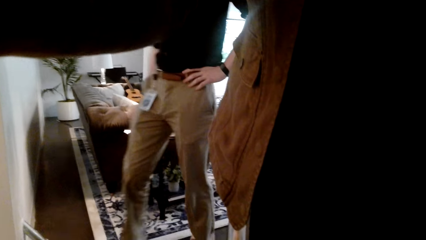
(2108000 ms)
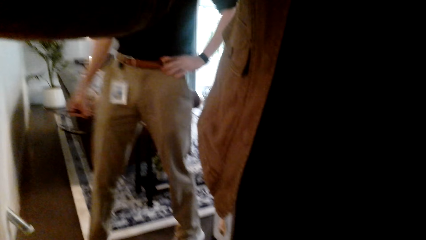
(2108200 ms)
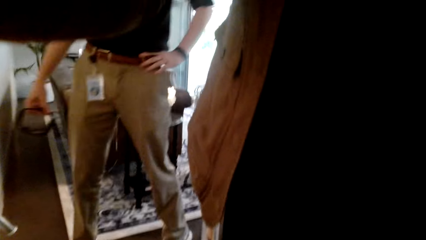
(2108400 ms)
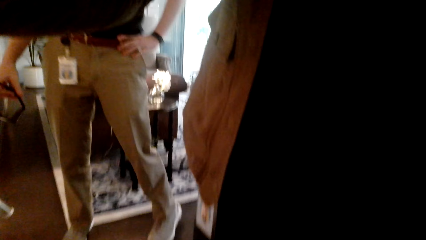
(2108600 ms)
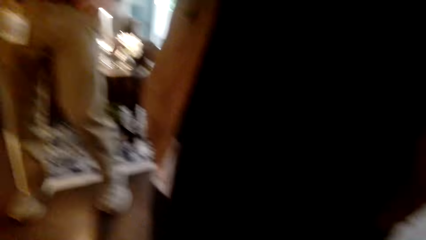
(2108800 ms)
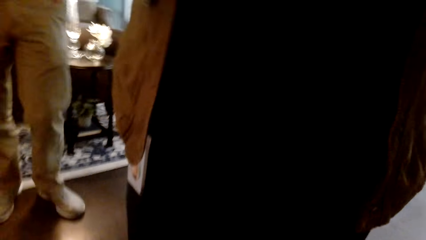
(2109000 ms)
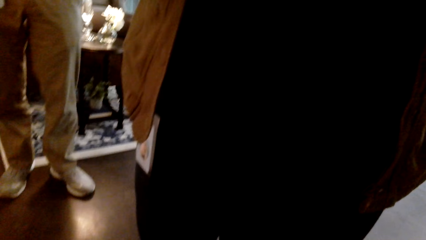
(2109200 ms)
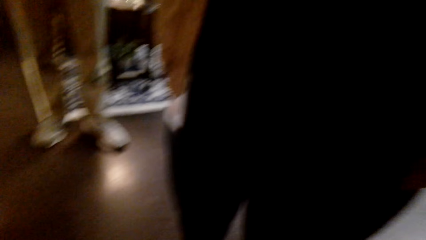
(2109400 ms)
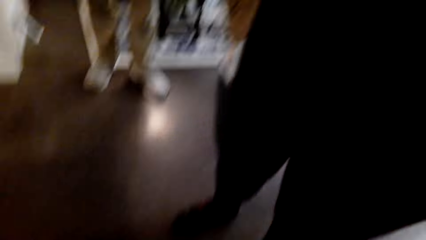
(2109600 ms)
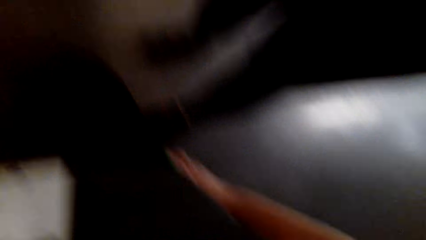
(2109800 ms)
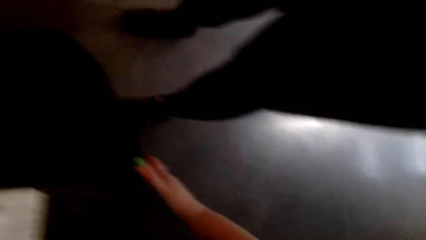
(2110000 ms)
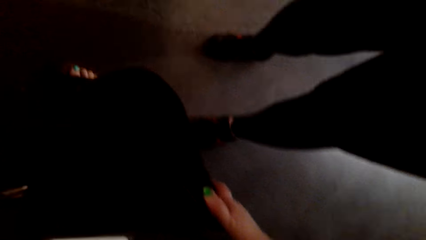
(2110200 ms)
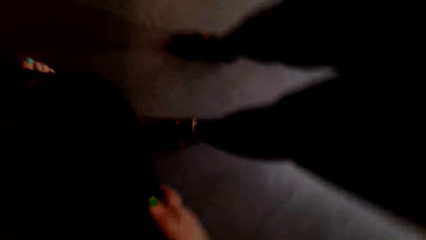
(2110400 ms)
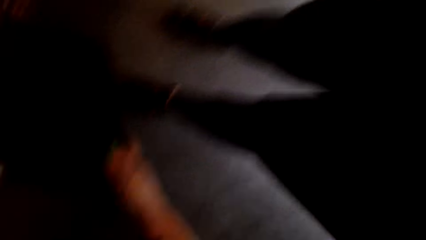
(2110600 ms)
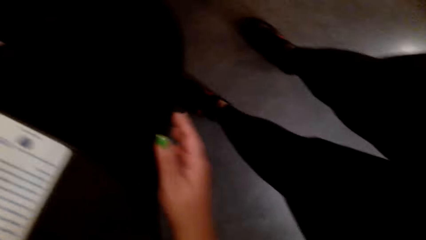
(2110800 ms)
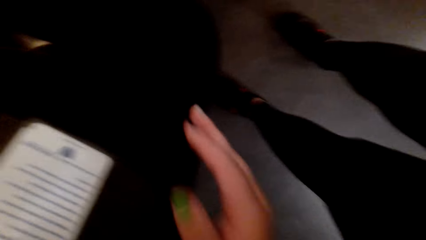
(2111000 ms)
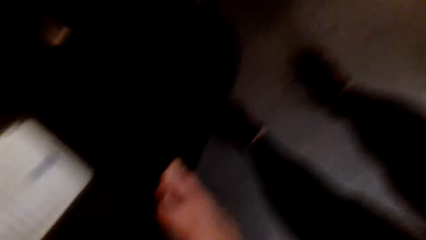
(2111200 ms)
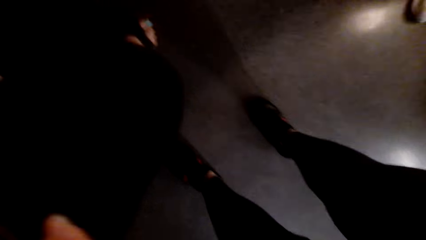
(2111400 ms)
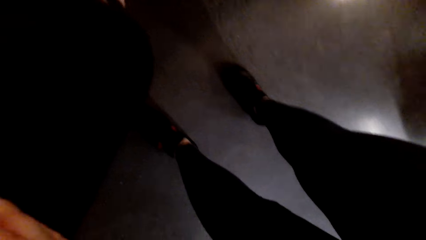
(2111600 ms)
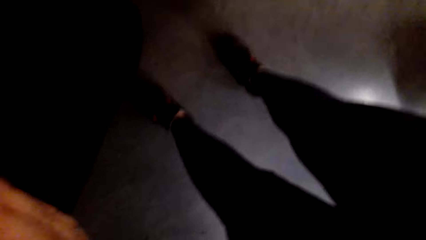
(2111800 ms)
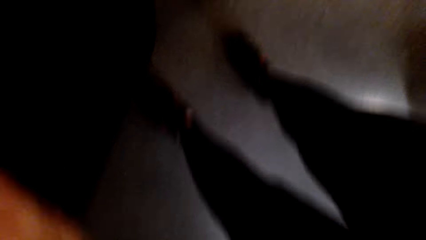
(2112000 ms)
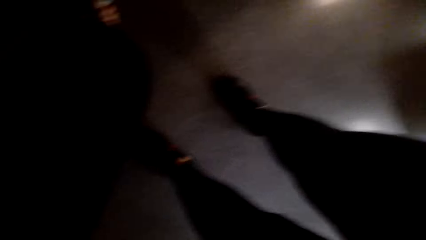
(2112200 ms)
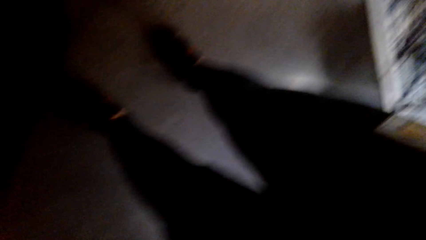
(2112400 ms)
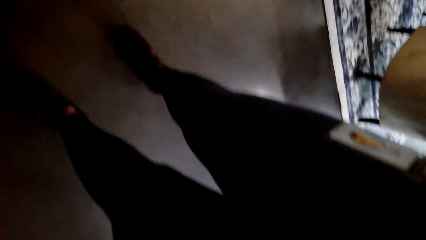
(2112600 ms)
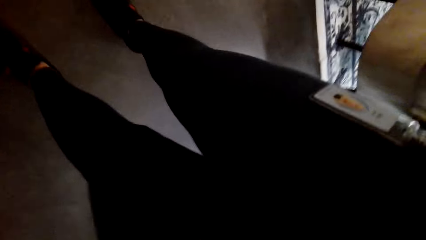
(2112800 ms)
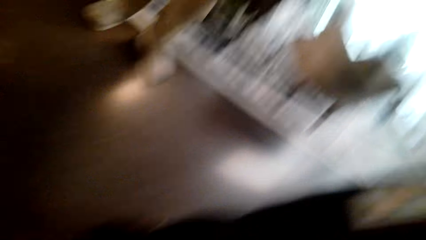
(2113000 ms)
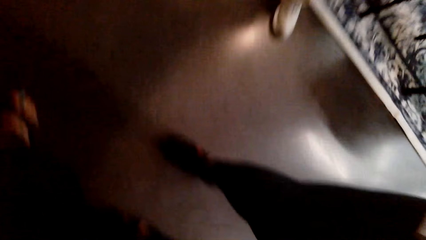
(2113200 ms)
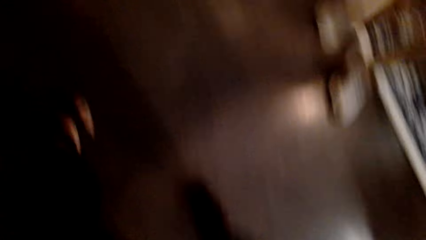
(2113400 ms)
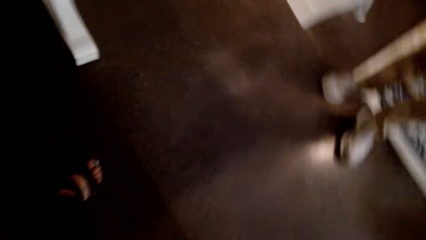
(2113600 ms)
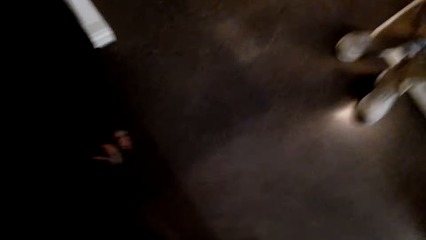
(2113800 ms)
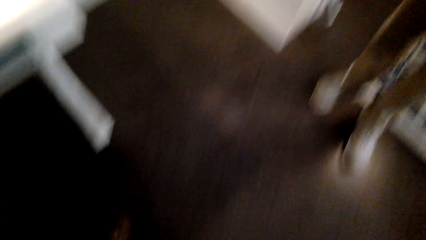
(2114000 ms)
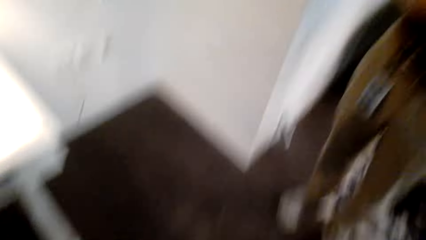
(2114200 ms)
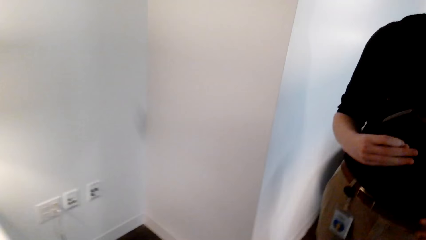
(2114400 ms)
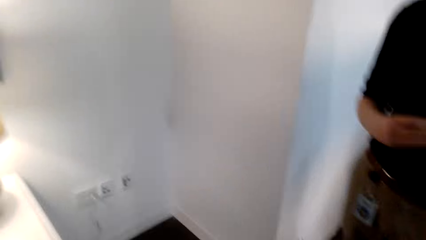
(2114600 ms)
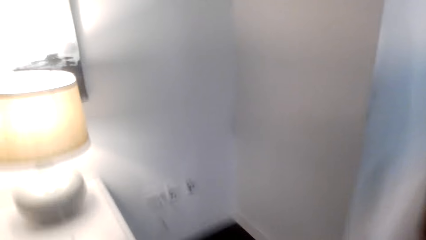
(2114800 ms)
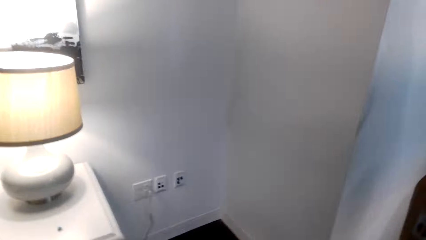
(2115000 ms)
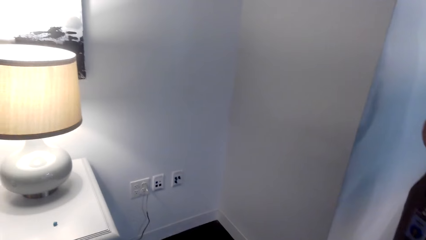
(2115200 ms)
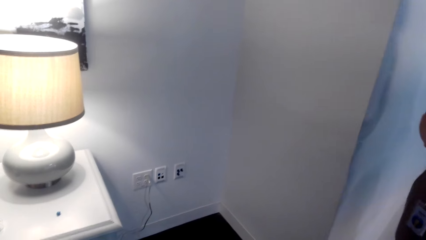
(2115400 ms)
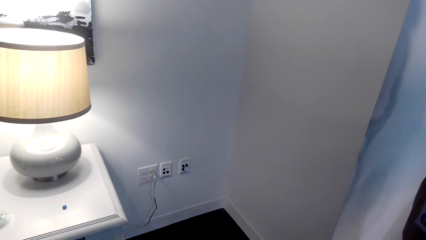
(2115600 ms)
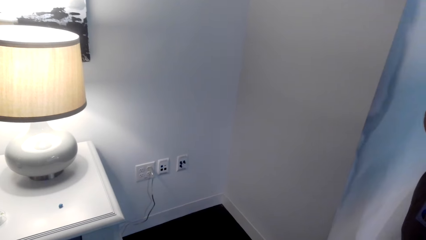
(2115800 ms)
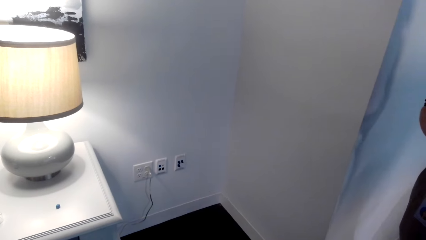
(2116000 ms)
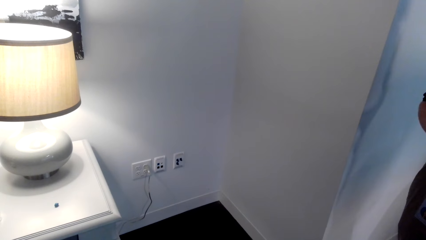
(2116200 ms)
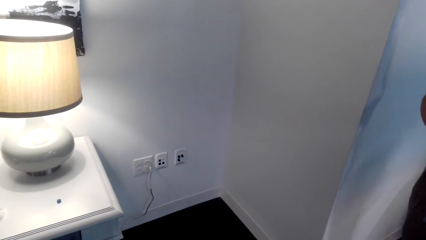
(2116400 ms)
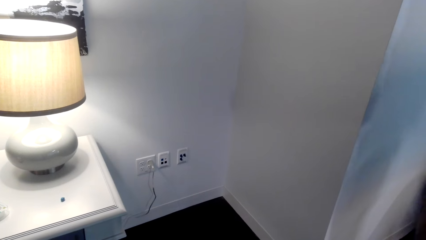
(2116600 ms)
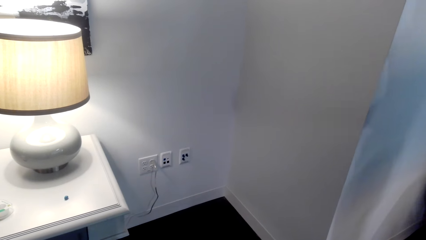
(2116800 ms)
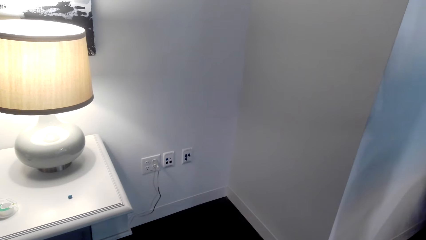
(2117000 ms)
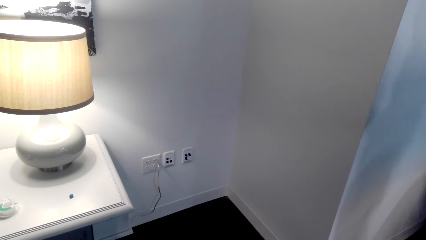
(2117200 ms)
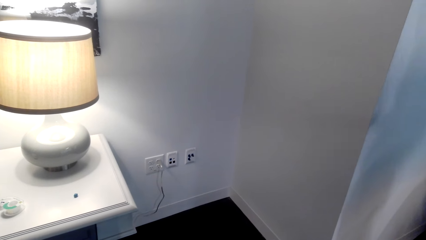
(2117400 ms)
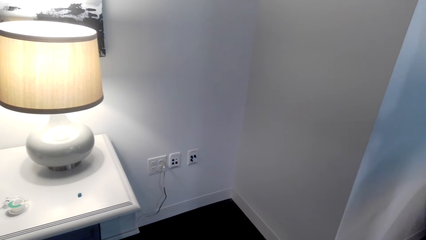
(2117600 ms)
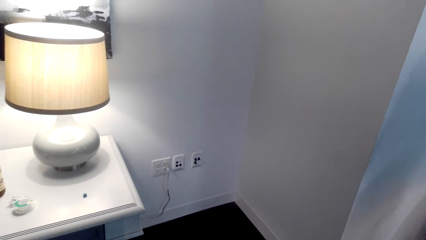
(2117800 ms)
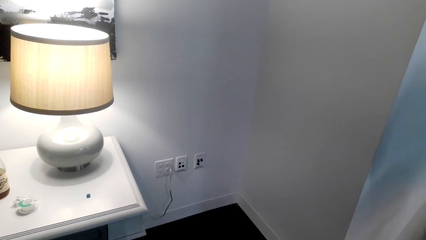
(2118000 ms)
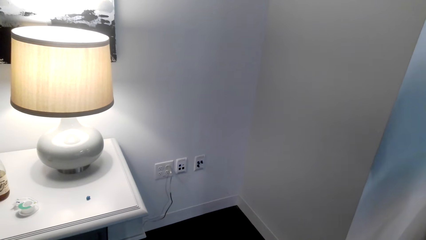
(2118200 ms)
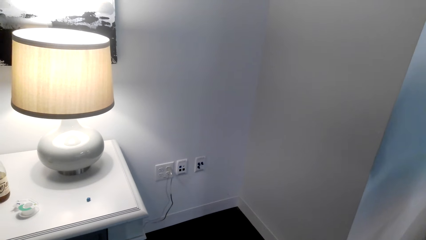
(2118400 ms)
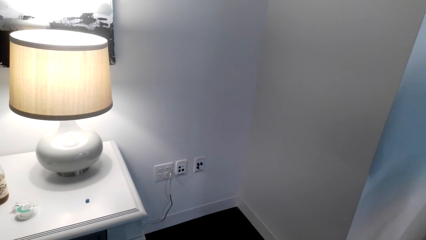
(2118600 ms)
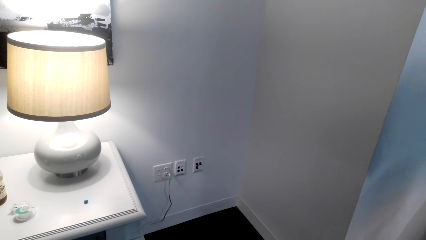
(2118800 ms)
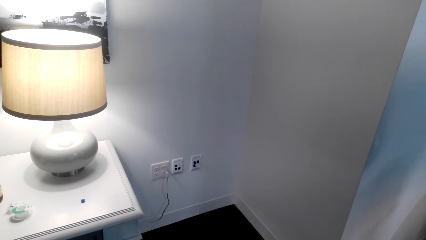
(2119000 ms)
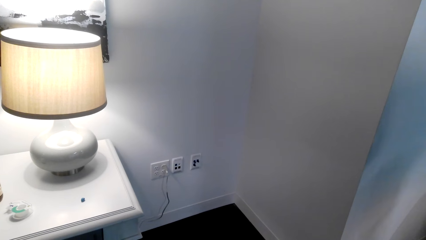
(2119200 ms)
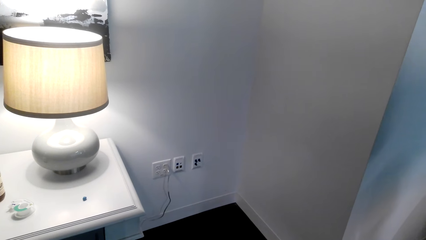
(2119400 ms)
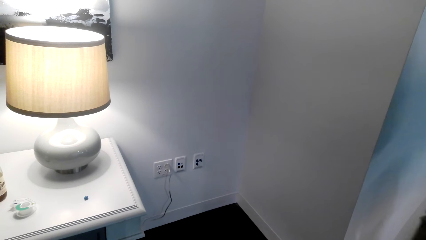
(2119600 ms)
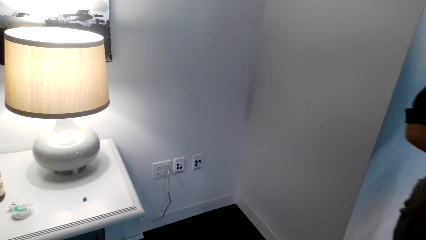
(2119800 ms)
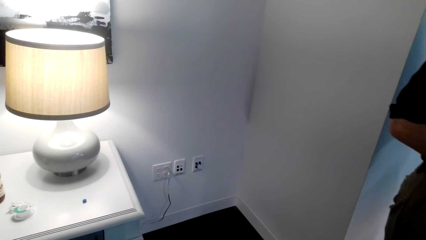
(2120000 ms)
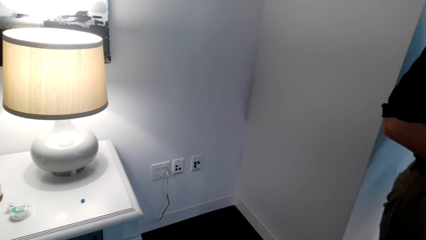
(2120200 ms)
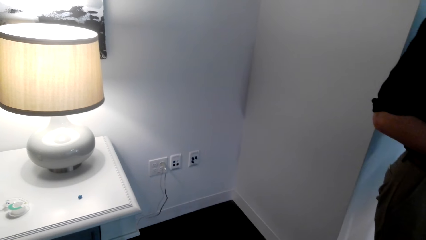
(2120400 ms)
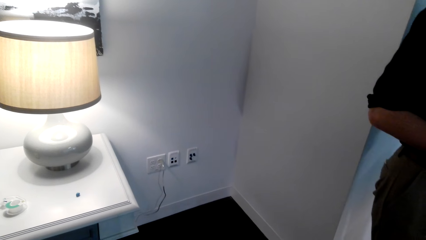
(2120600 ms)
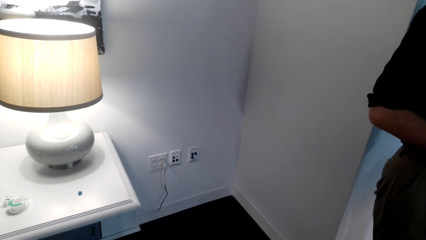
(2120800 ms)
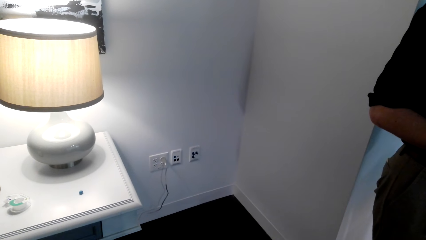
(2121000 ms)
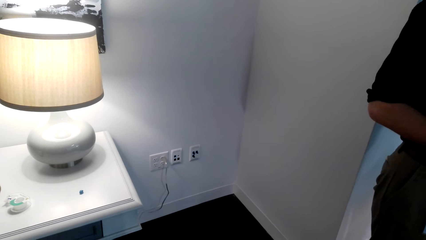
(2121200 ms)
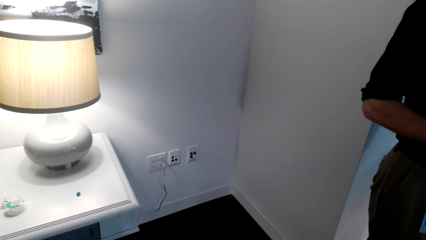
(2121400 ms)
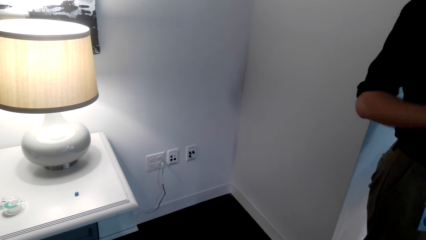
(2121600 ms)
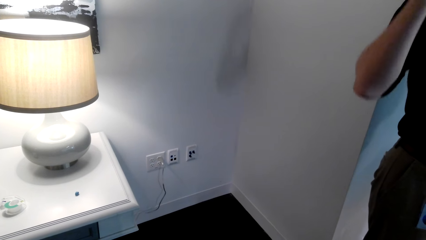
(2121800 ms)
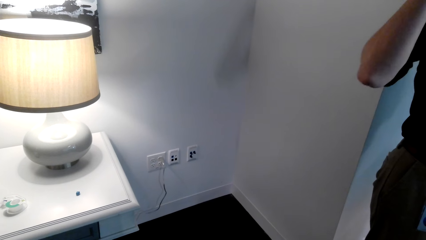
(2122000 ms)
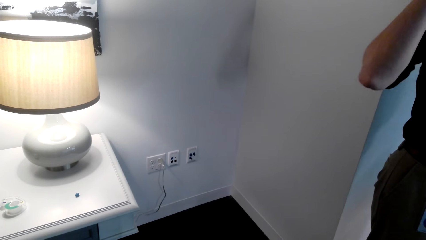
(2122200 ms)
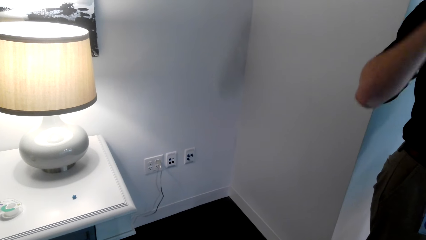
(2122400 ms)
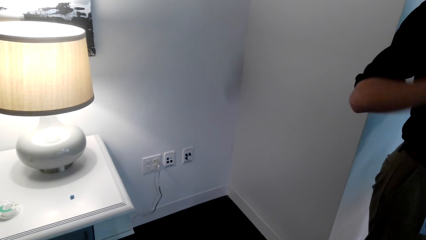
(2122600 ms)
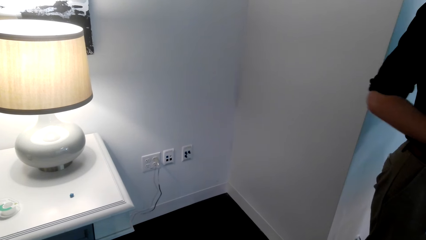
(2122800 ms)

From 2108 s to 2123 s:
A lady fixes the camera. A man looks at something. The camera wearer looks at the shoes. They look around the room. They talk with a man.
